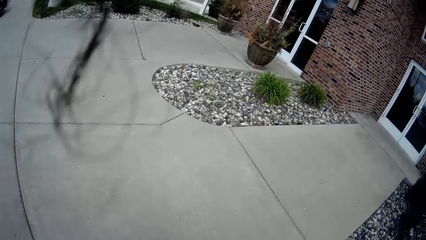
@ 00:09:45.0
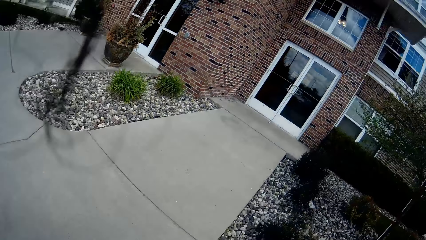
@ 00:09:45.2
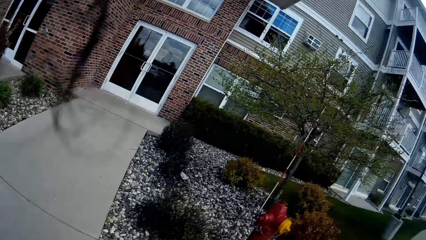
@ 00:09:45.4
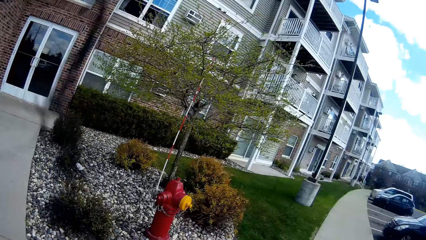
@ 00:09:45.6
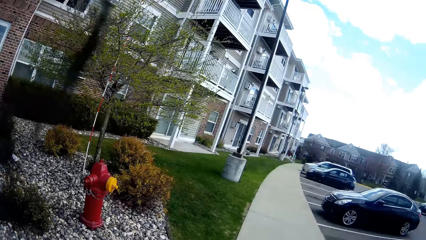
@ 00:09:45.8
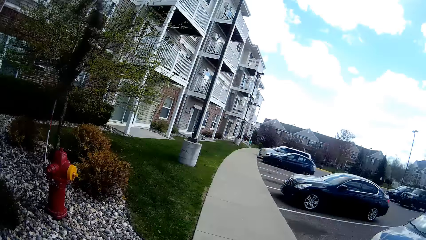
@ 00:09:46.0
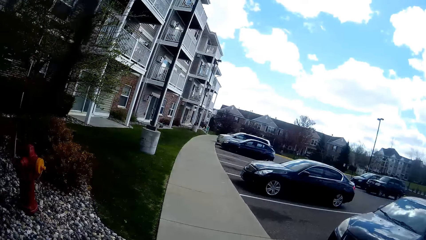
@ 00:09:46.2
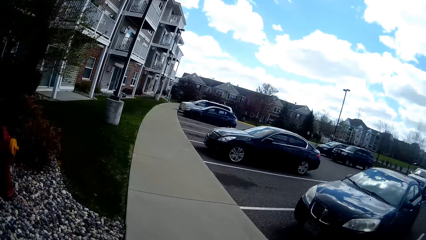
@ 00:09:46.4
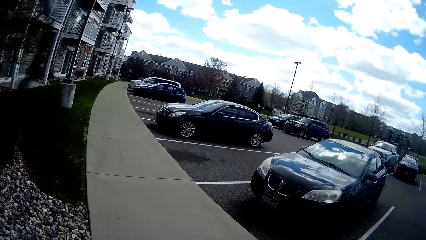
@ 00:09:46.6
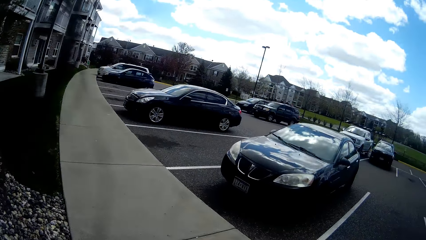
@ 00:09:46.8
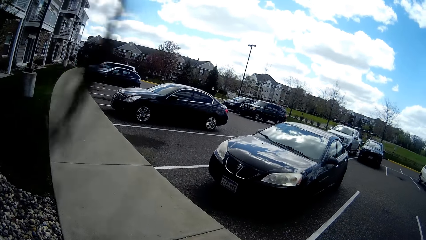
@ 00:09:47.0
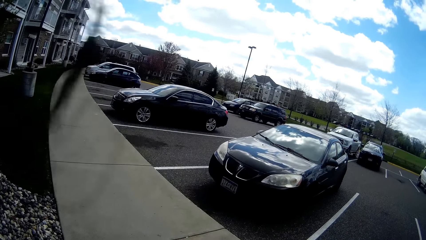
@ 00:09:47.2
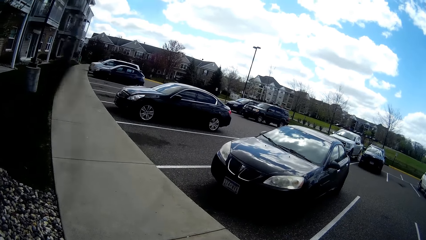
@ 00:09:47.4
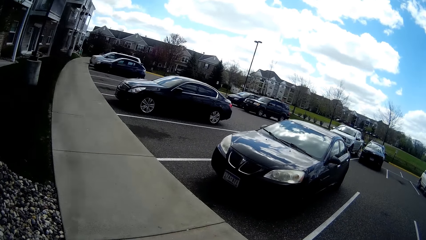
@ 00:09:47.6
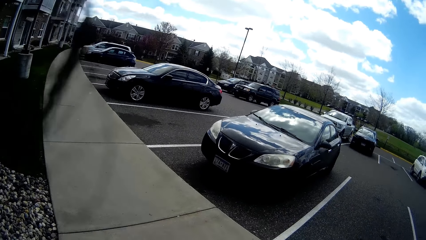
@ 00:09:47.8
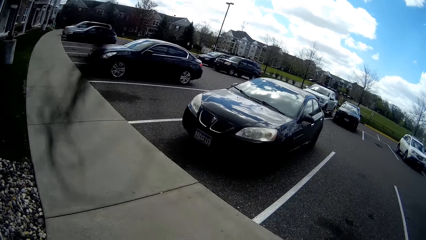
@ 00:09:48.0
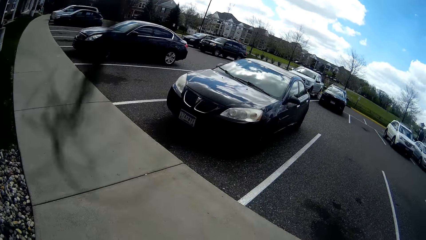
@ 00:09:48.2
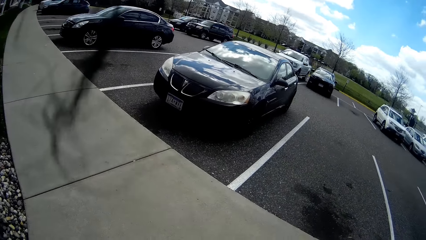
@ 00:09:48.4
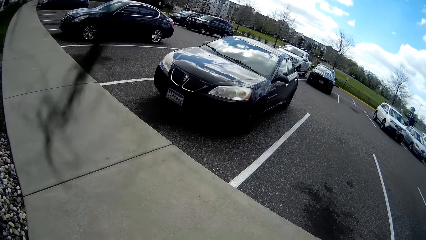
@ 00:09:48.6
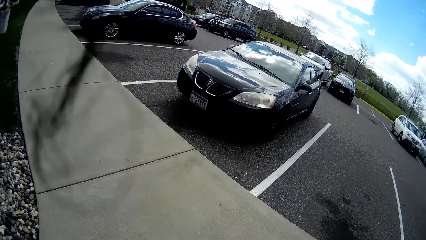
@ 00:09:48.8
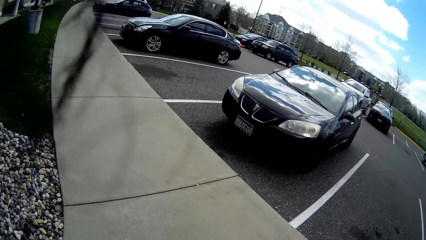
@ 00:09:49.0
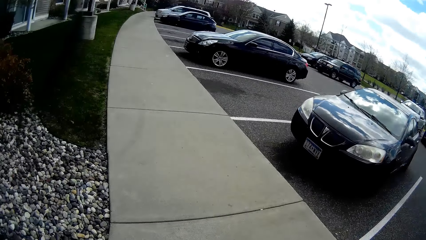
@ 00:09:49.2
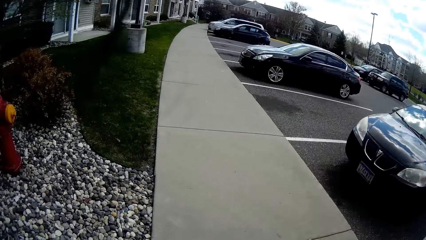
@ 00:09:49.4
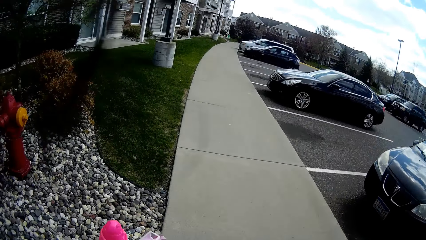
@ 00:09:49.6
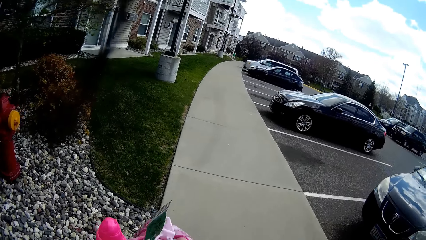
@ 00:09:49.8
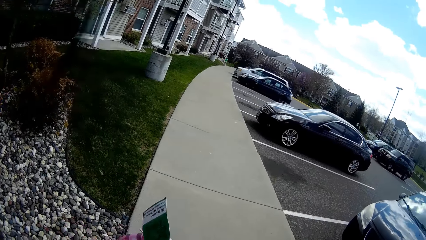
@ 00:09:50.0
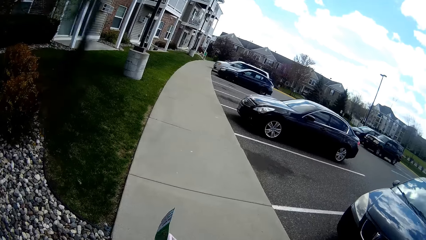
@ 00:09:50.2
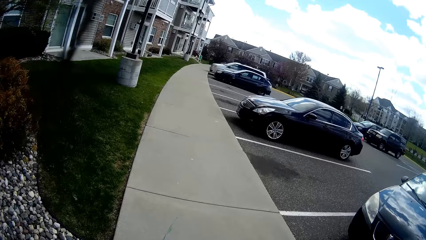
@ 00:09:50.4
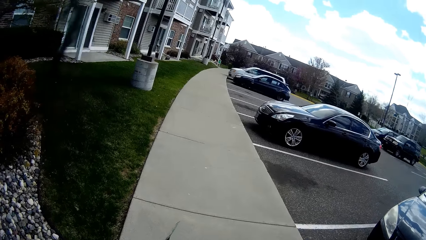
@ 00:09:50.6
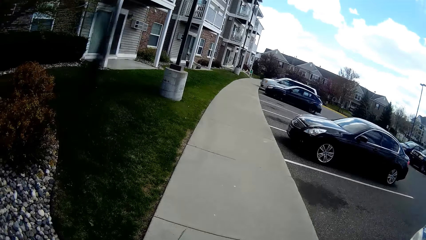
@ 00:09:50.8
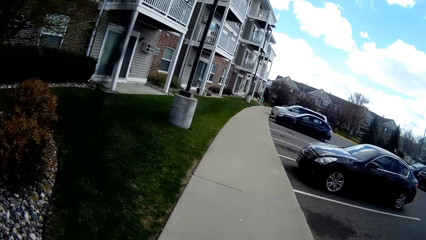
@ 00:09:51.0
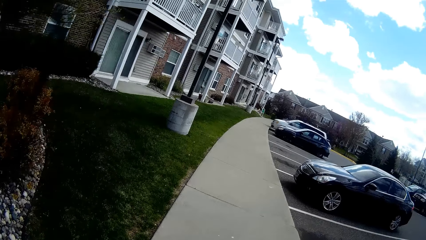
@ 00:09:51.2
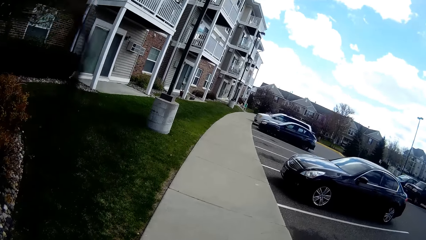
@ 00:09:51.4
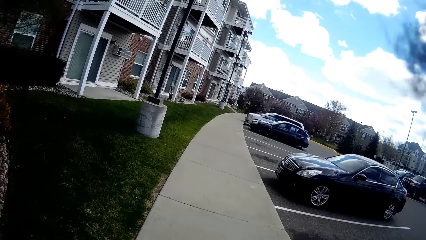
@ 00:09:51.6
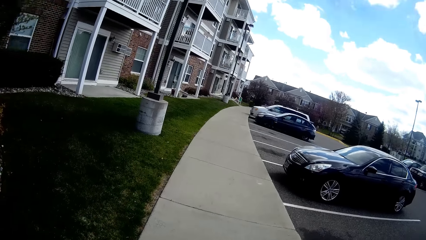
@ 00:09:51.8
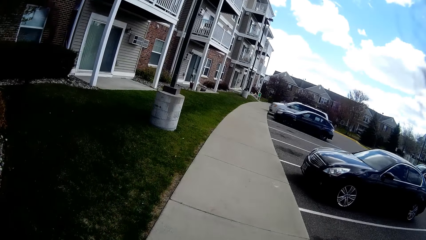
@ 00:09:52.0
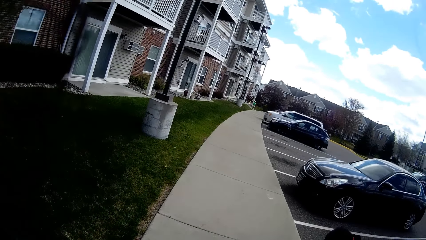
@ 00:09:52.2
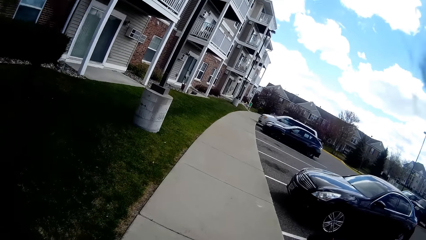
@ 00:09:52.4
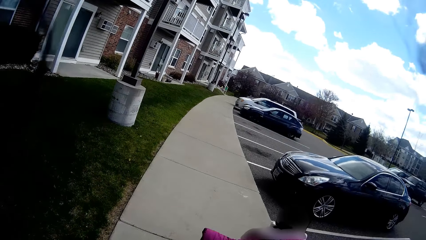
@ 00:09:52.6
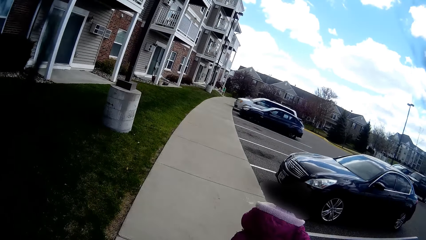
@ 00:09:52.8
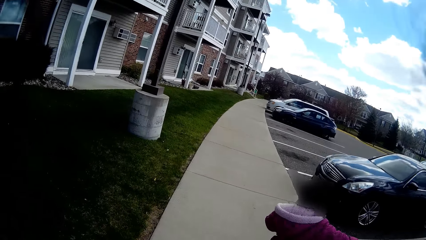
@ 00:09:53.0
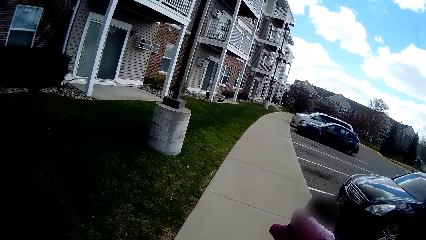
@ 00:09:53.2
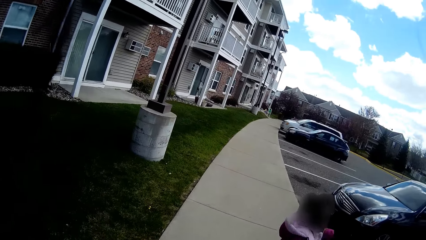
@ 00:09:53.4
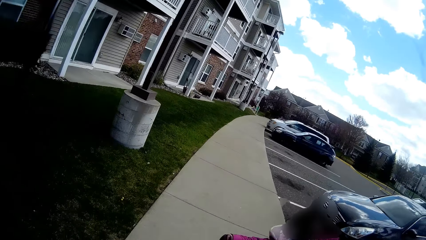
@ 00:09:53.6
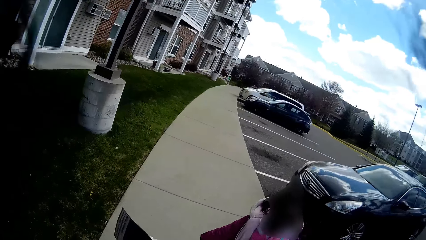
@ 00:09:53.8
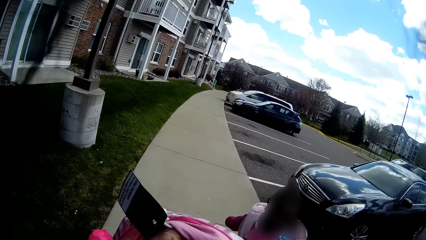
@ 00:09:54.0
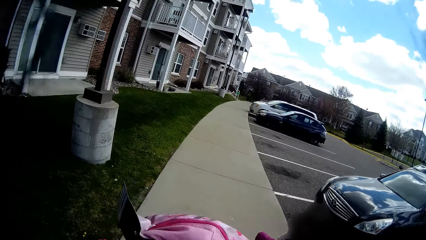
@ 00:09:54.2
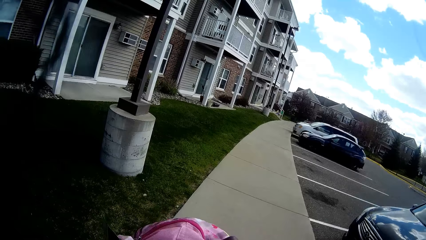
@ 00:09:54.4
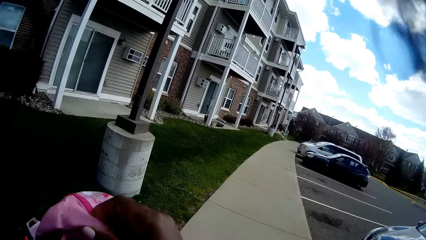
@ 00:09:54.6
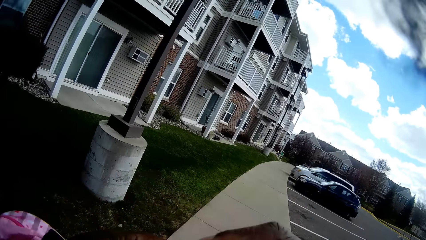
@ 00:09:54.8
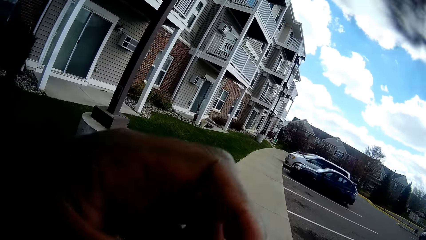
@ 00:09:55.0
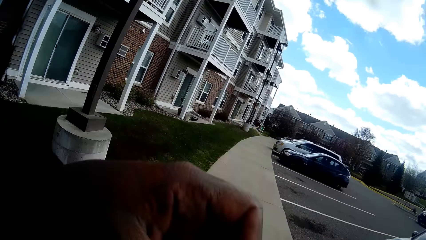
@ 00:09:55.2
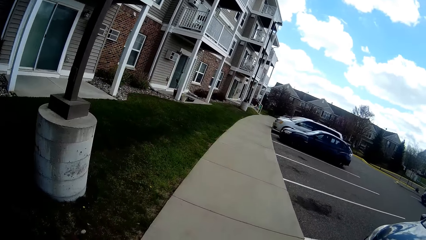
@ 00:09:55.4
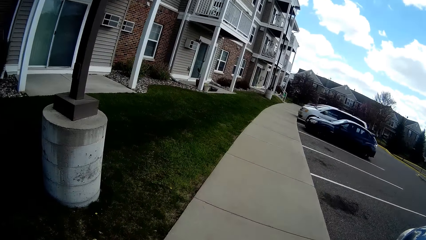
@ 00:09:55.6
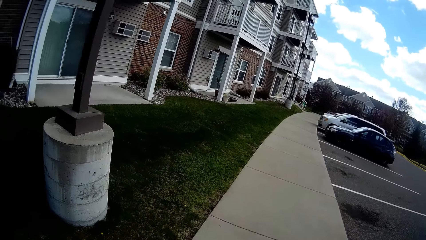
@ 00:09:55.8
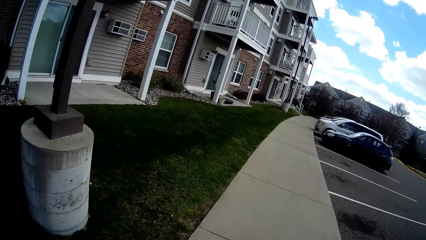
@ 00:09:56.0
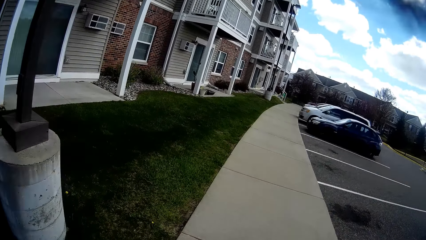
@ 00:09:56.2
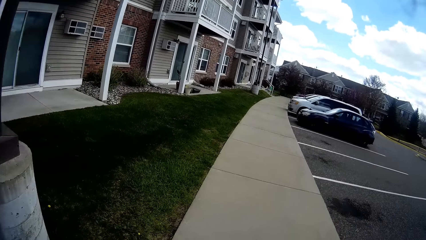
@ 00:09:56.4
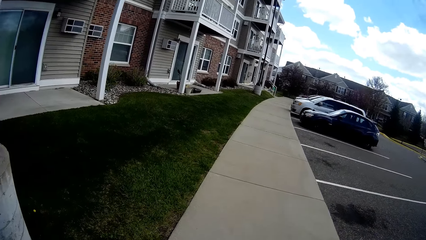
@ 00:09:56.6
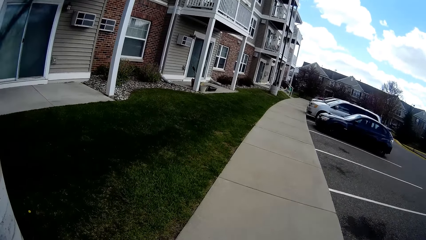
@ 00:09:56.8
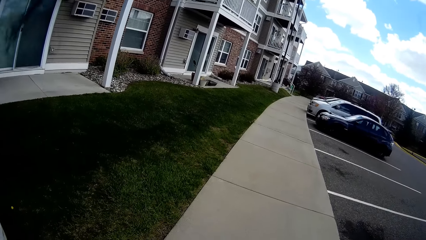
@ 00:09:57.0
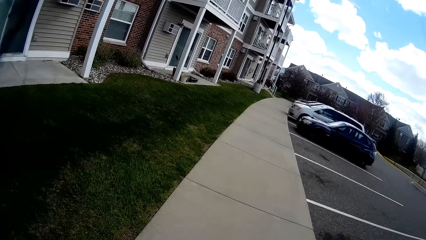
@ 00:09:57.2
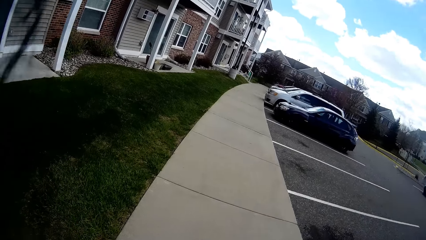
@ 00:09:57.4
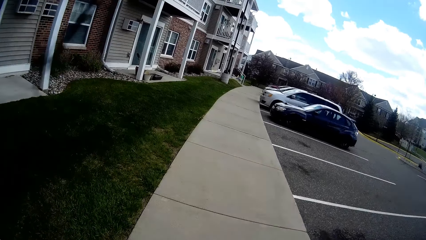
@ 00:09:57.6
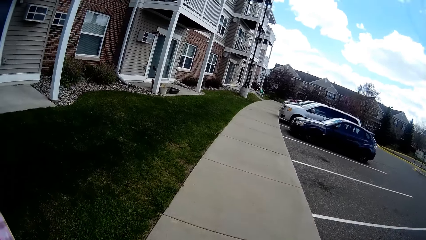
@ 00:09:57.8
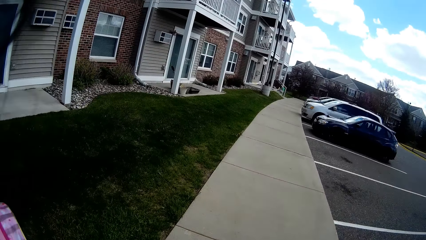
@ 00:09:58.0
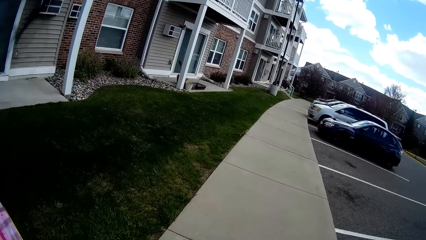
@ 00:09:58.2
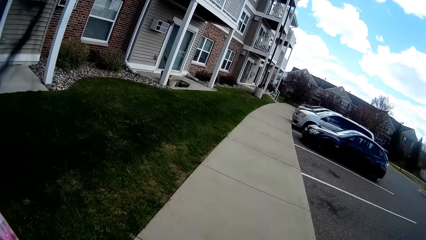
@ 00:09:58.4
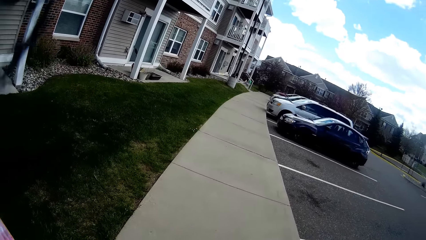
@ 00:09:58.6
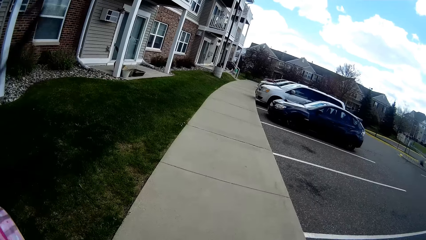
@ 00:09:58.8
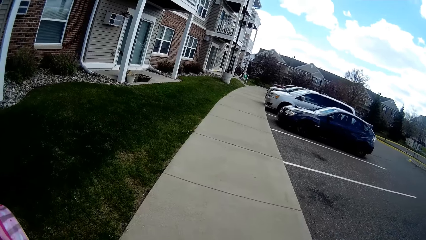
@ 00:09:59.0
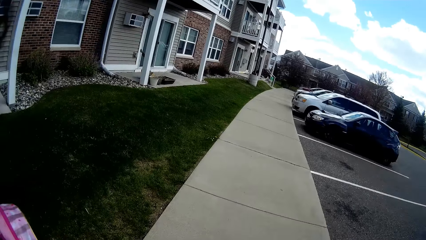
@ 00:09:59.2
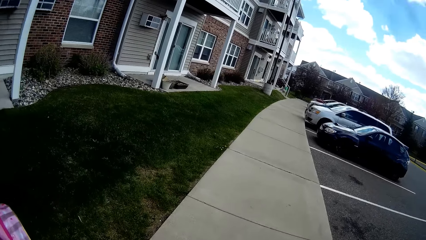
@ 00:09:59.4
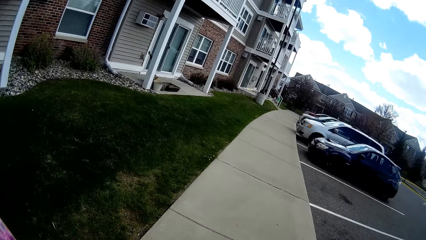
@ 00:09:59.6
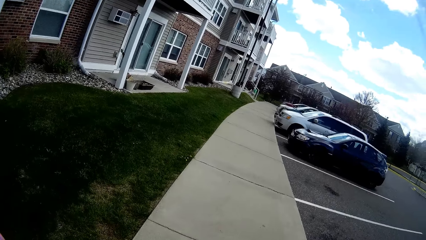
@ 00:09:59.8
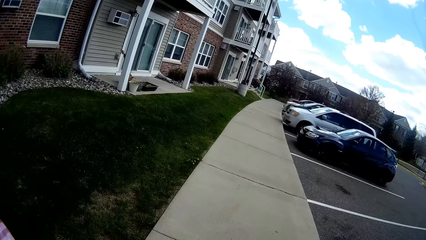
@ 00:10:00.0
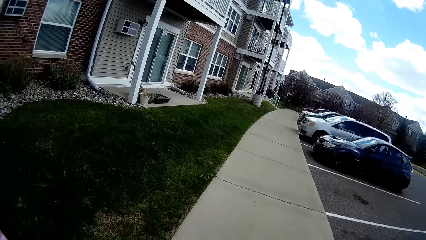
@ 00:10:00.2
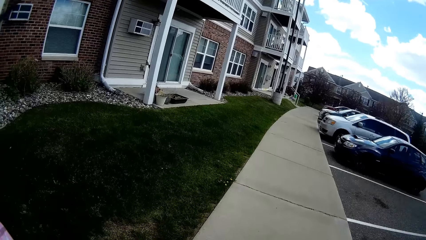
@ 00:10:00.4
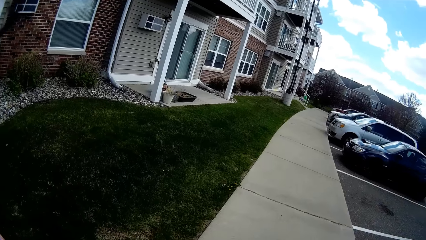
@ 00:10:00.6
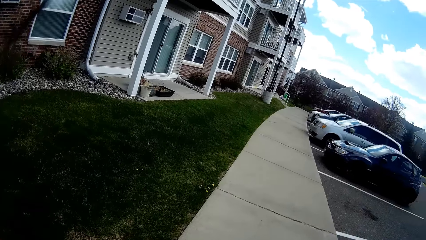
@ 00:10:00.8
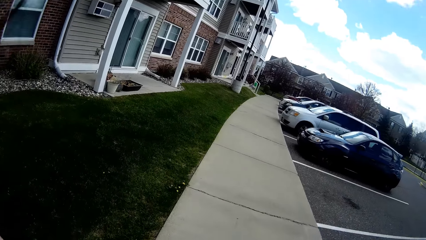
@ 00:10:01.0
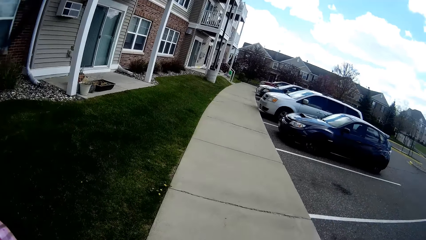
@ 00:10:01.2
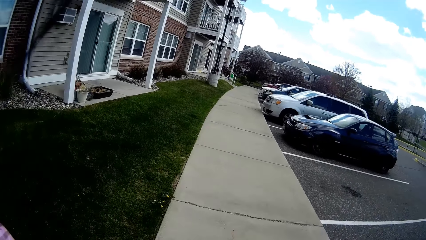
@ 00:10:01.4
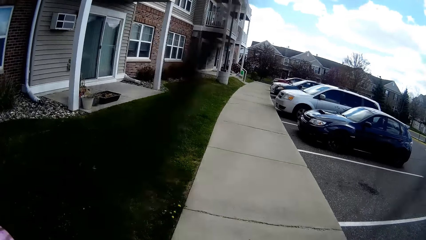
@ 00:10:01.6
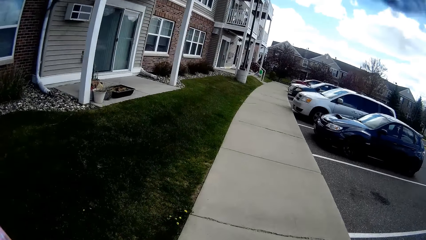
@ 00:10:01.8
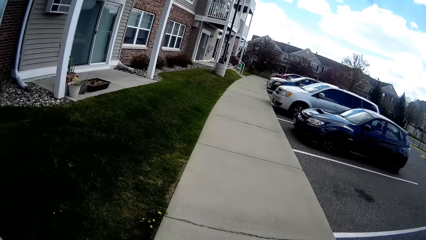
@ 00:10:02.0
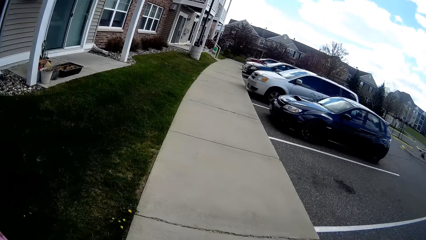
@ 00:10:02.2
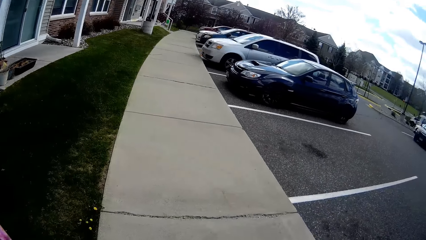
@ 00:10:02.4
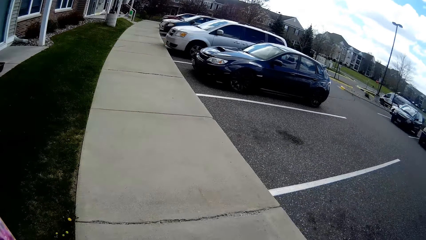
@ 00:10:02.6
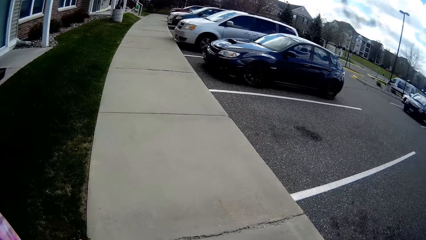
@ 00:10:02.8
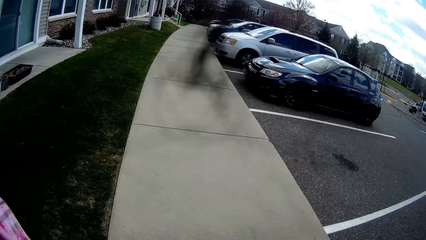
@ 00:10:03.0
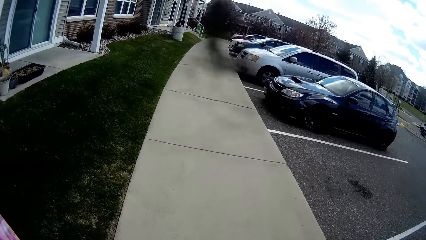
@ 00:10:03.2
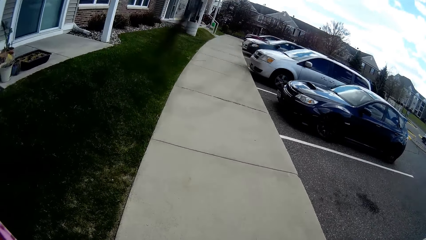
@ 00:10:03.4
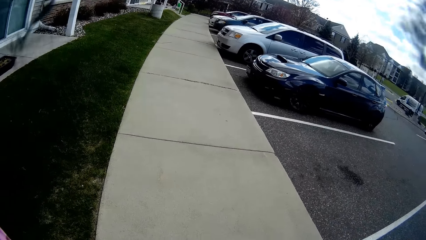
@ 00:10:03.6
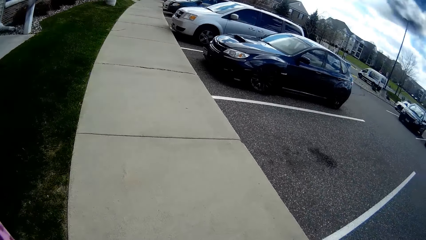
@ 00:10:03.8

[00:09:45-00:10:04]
The camera wearer walks together with the girl at the sidewalk to a playground. She zips up her jacket with her left hand. She converses on the phone.
